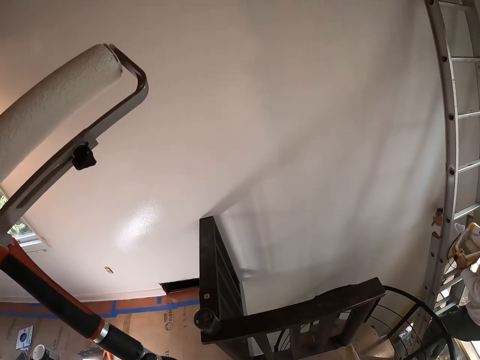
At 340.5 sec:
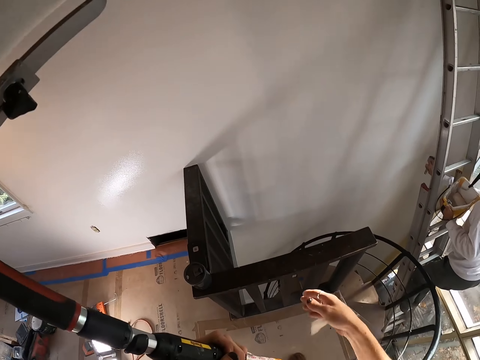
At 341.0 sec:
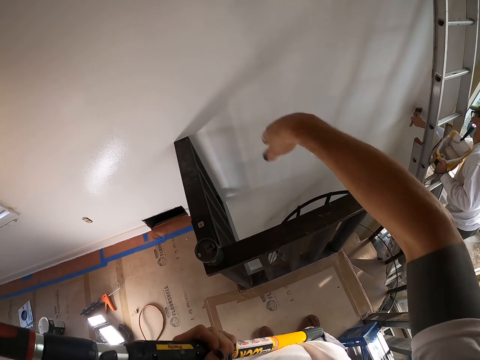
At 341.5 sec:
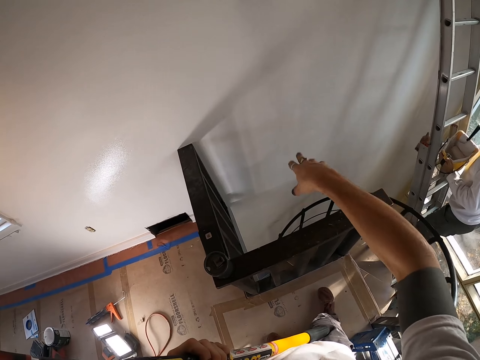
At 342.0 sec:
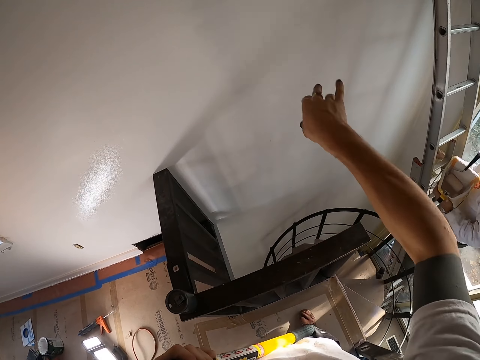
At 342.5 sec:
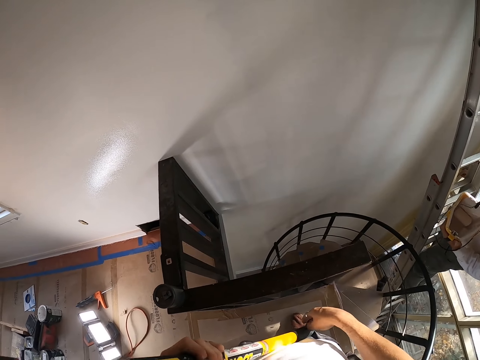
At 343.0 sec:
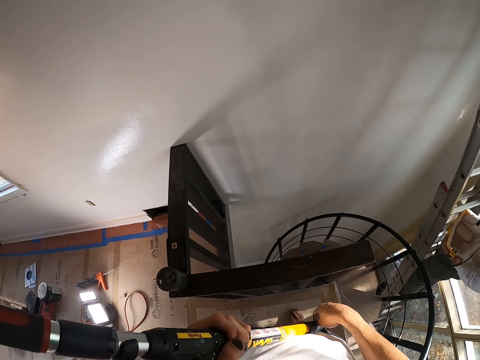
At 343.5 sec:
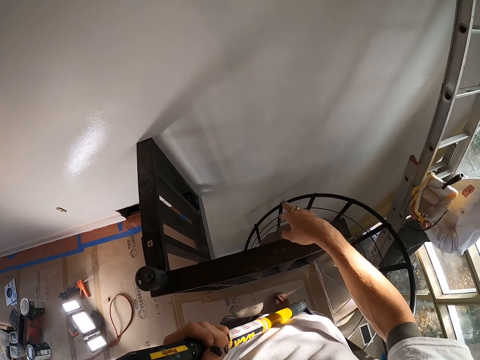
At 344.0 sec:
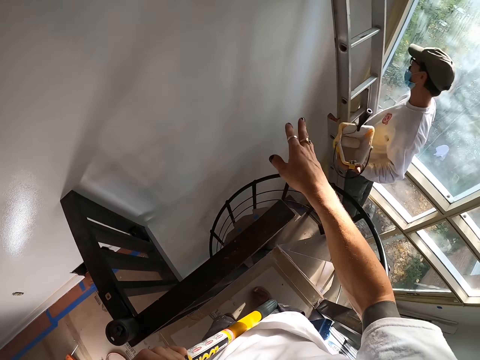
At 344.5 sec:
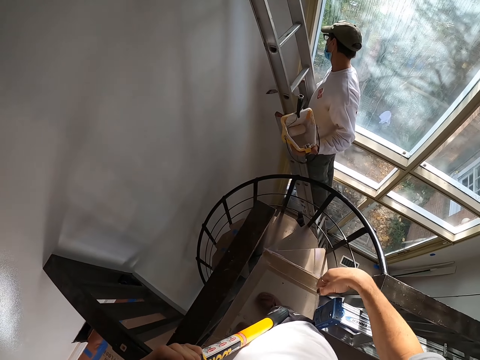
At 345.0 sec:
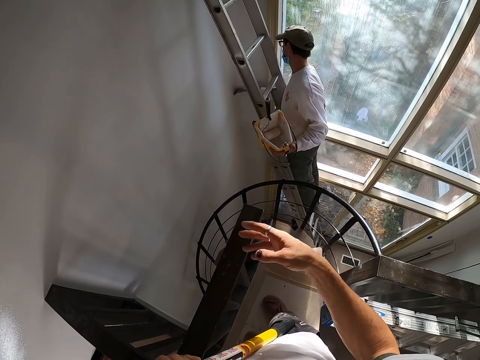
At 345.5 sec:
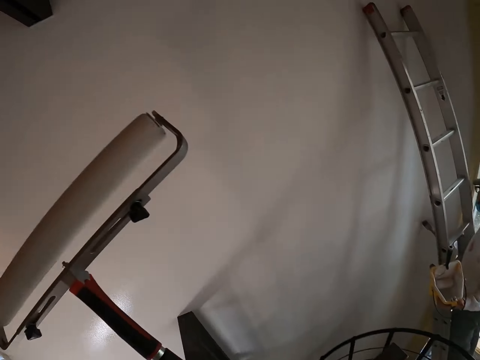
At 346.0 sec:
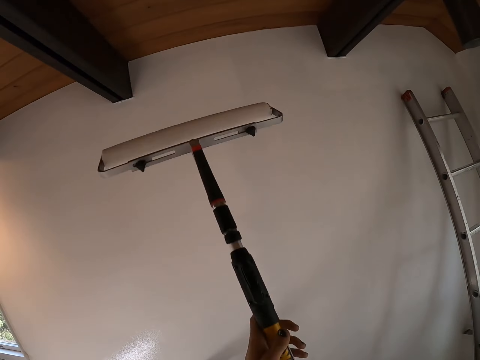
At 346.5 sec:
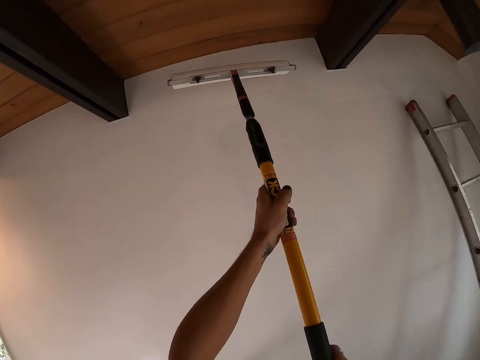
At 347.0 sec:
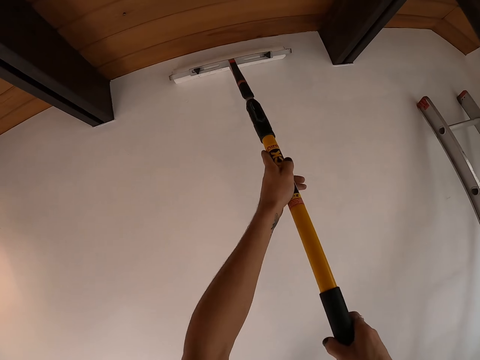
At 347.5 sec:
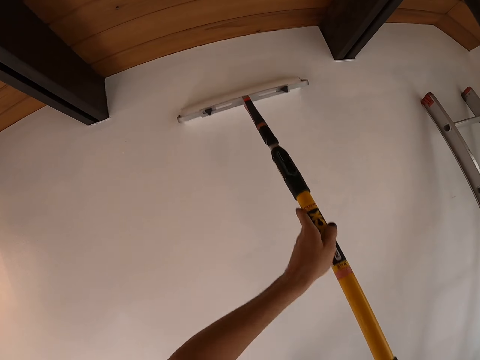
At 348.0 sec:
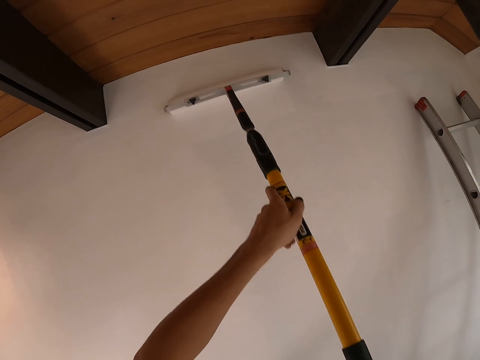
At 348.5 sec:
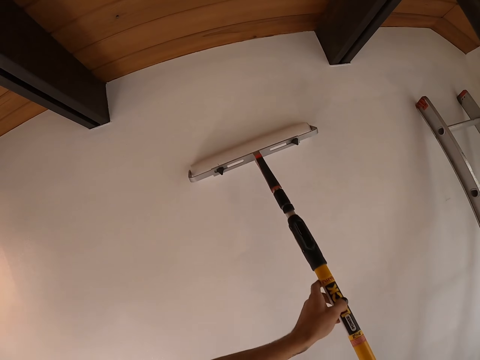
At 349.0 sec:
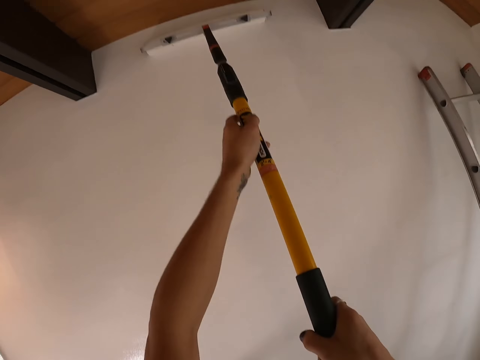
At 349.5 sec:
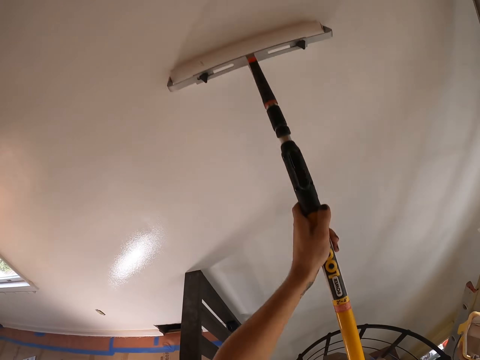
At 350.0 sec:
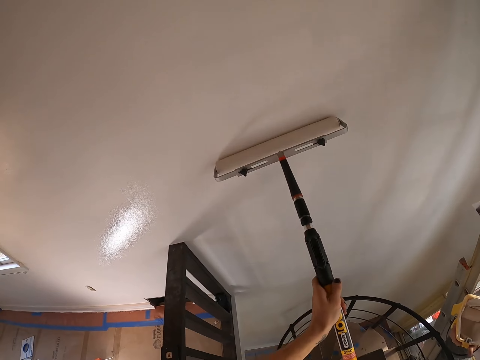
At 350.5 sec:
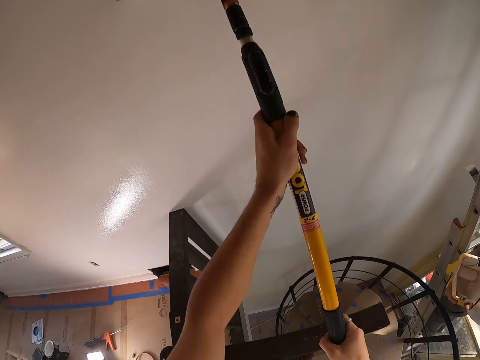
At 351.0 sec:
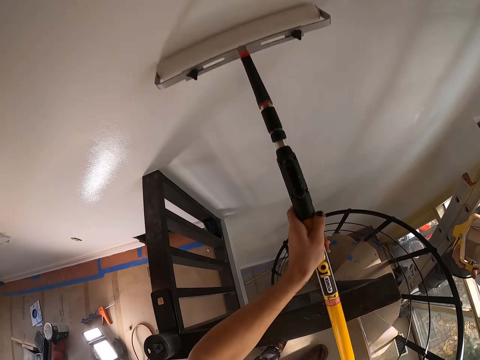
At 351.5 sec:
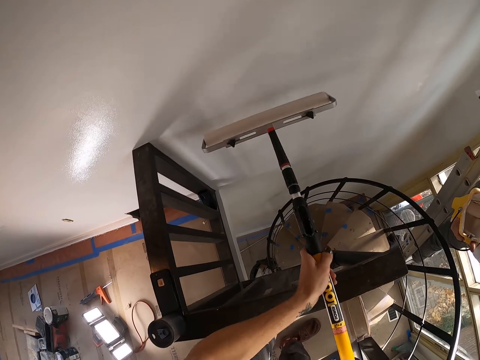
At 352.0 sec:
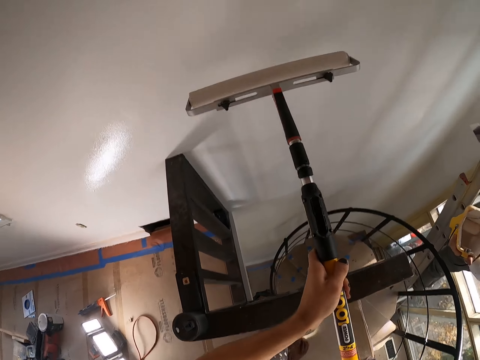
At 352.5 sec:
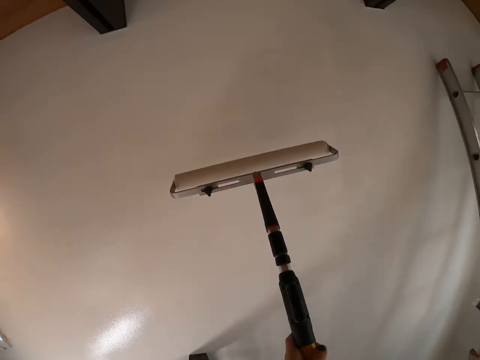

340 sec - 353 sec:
The camera wearer holds a paint roller brush. They move a hand. A man holds a tin. The camera wearer turns around. The man holds the tin. The camera wearer holds the paint roller brush. They paint the wall with the paint roller brush.

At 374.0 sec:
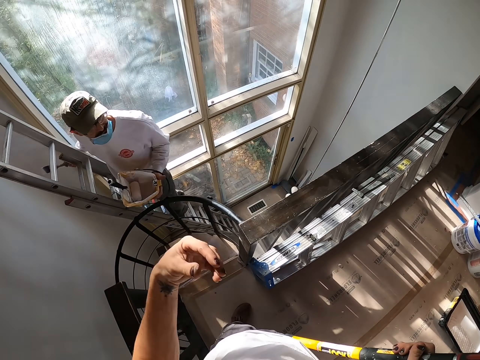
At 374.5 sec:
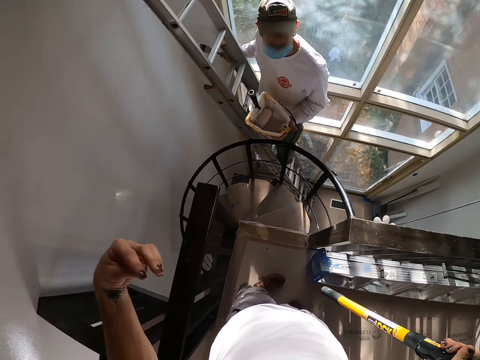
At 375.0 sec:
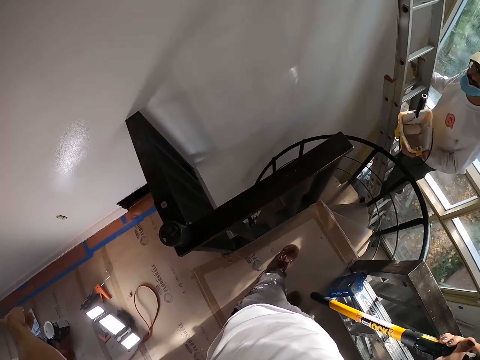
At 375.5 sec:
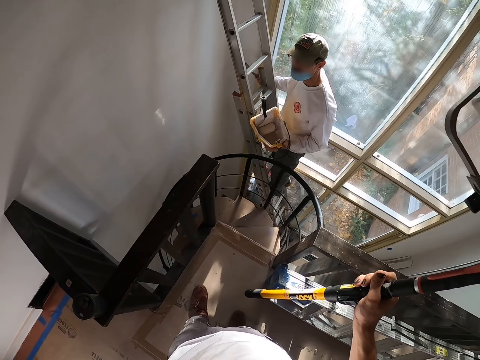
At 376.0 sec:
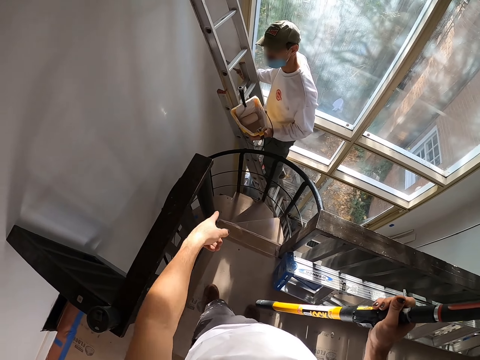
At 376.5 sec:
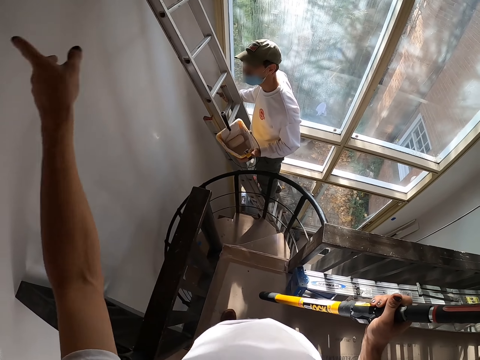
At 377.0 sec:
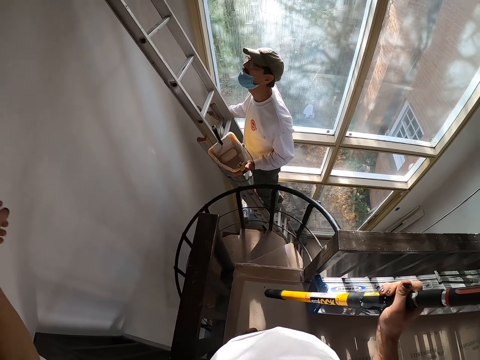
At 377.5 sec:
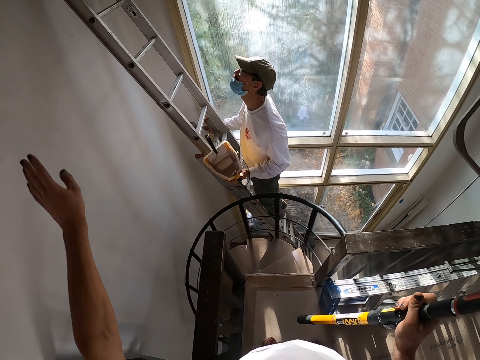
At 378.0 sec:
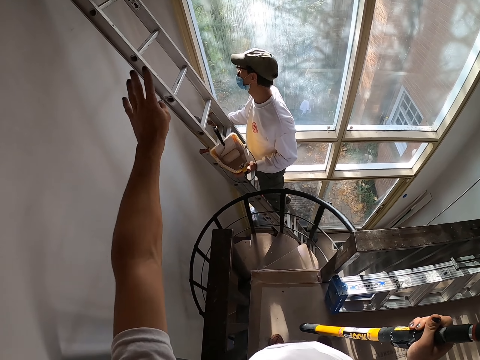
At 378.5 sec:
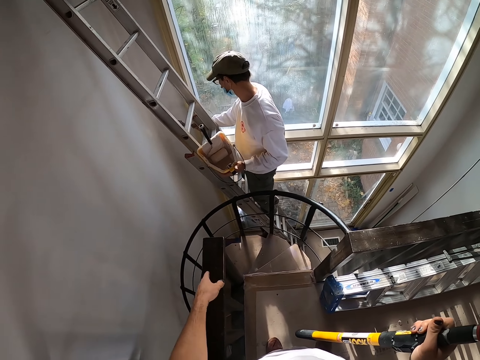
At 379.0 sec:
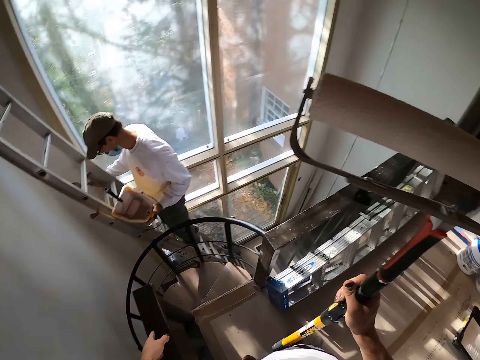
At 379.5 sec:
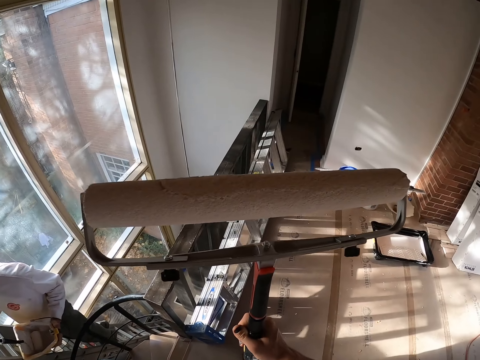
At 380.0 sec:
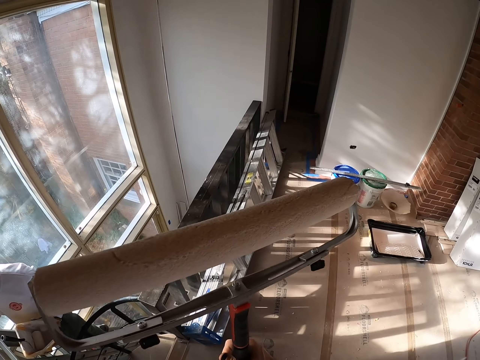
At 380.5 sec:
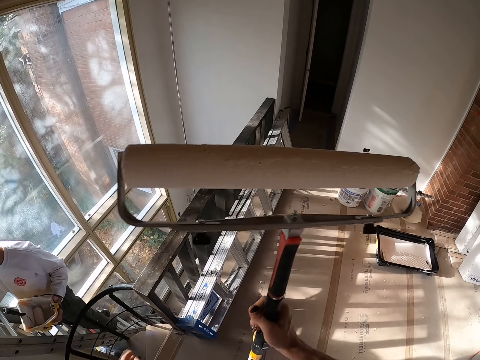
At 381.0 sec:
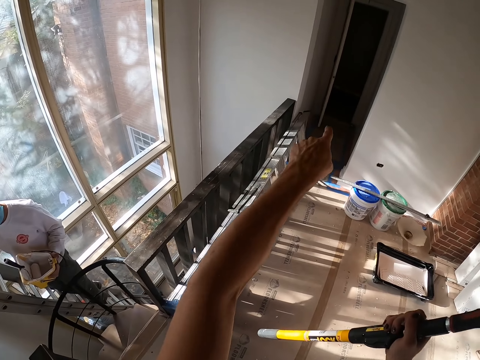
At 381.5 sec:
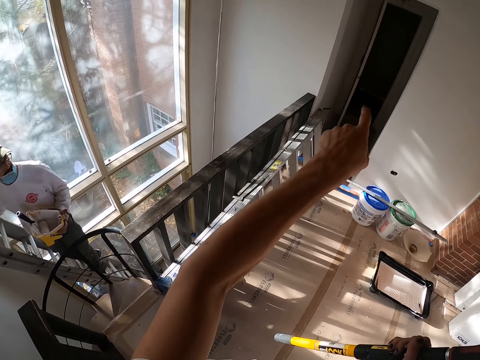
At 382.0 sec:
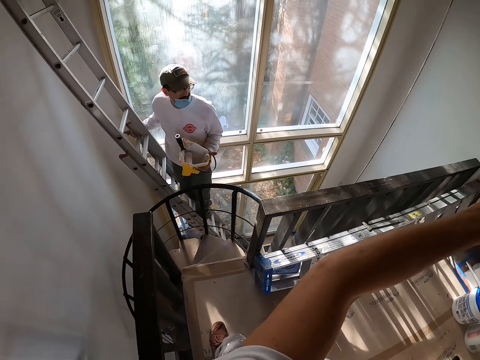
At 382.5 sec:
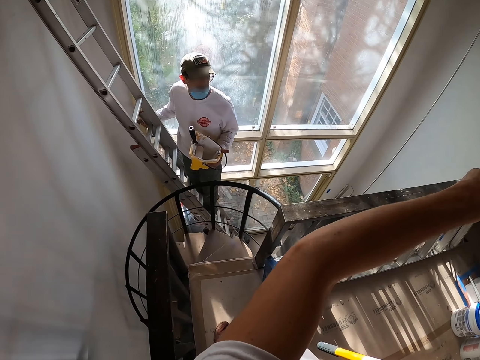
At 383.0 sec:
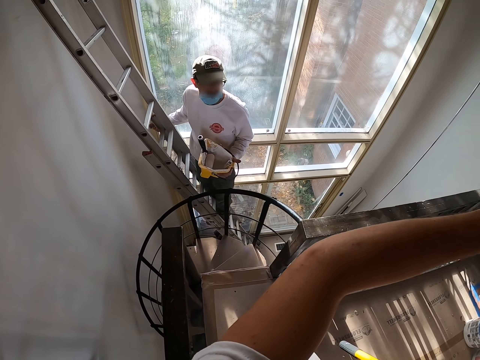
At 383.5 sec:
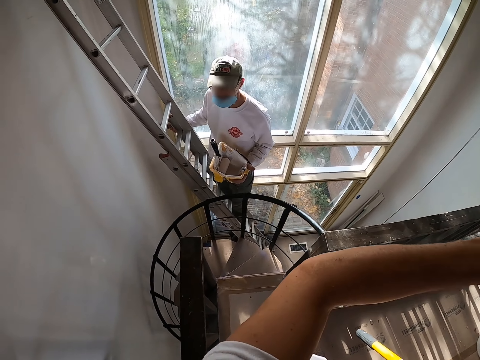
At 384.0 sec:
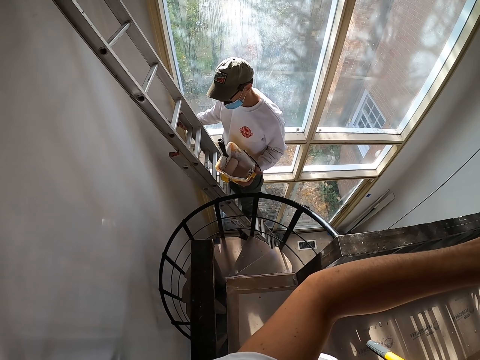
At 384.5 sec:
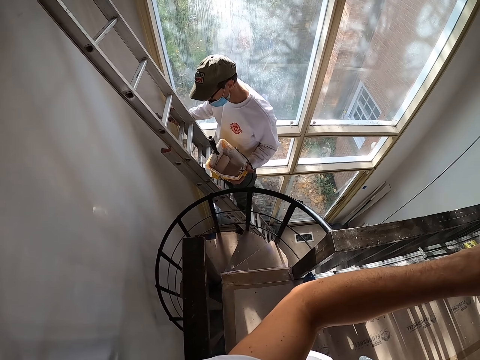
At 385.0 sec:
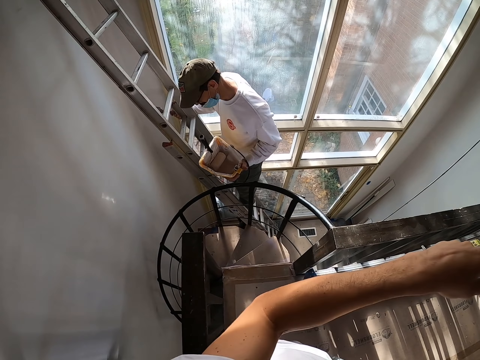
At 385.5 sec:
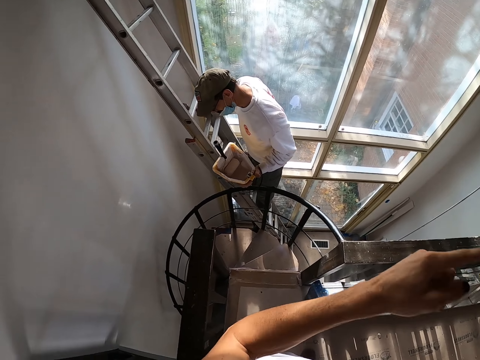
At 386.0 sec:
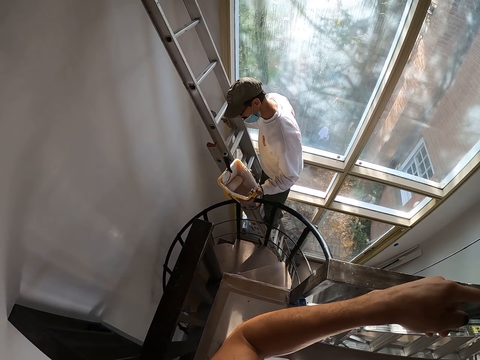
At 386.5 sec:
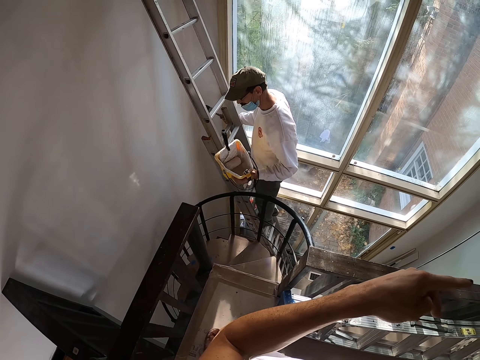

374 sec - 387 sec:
A man holds a tin. The camera wearer moves the hand. They talk to the man. They hold a paint roller brush. The man looks upwards. The camera wearer moves the hand. They turn around. They hold the paint roller brush. They raise a hand. The man turns to the back. The camera wearer points at the wall. The man nods the head and looks downwards. The camera wearer raises a hand.
